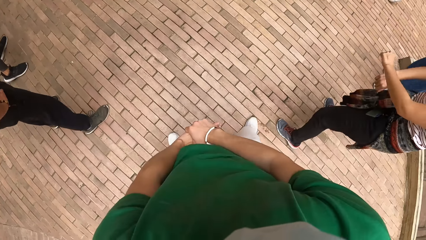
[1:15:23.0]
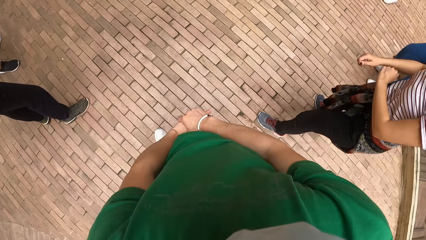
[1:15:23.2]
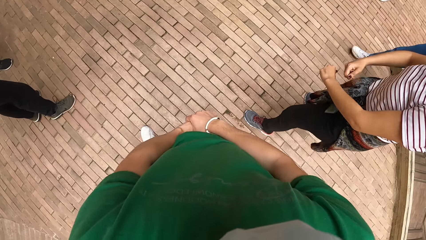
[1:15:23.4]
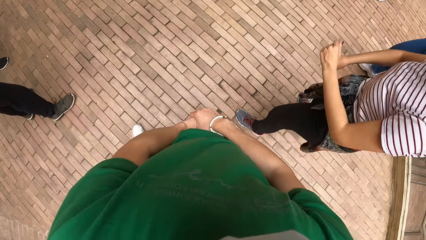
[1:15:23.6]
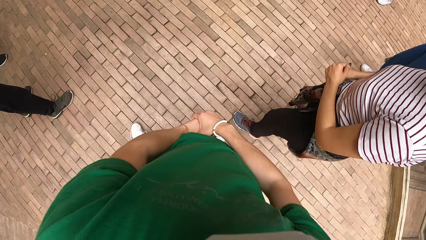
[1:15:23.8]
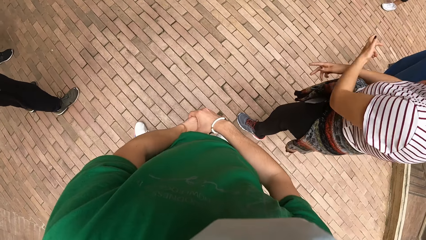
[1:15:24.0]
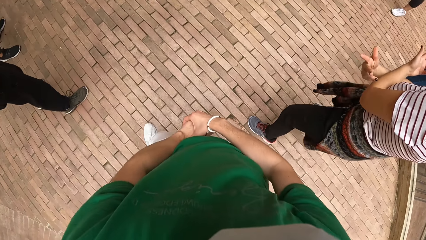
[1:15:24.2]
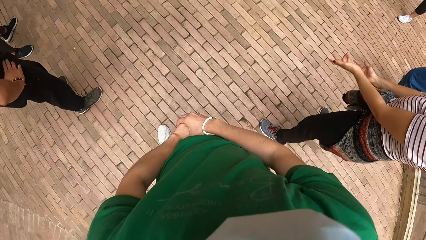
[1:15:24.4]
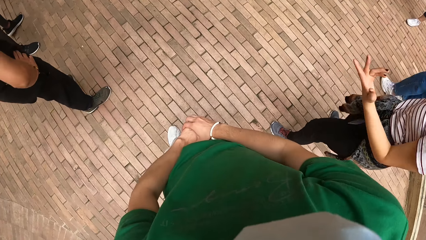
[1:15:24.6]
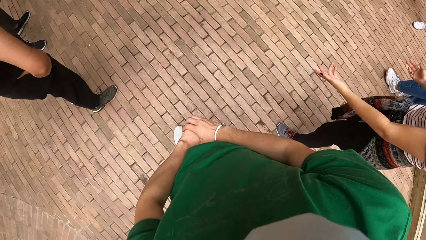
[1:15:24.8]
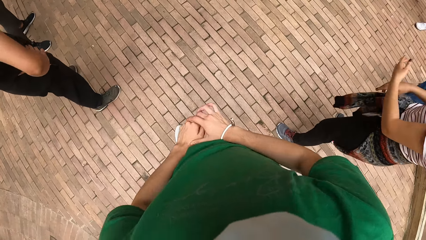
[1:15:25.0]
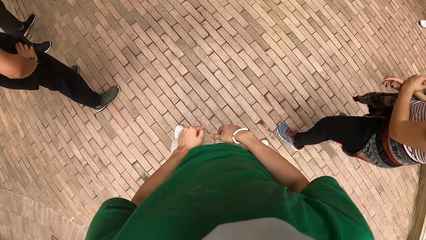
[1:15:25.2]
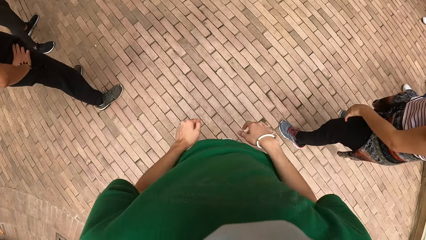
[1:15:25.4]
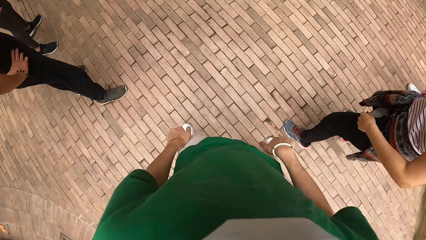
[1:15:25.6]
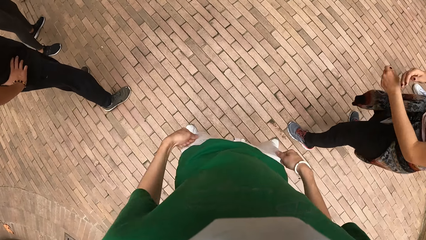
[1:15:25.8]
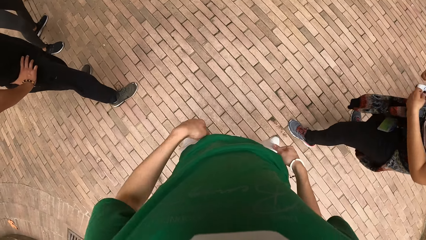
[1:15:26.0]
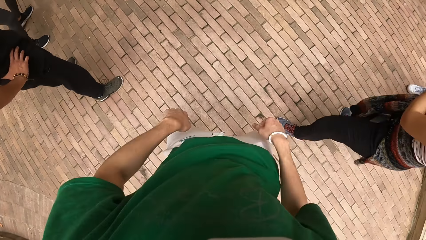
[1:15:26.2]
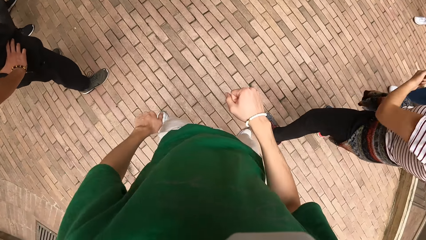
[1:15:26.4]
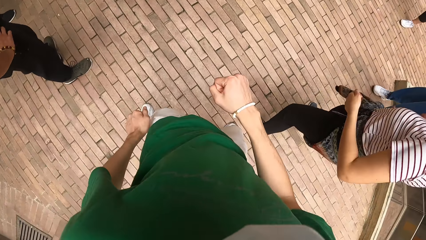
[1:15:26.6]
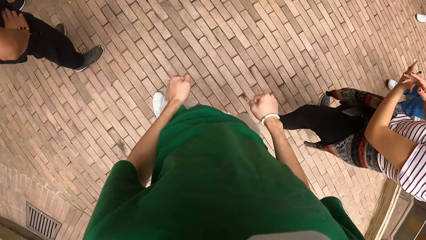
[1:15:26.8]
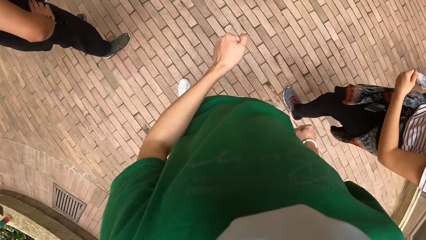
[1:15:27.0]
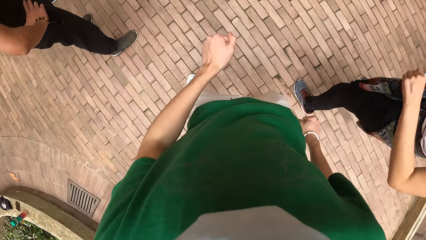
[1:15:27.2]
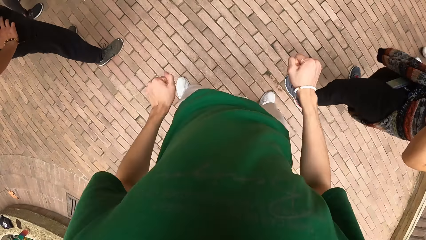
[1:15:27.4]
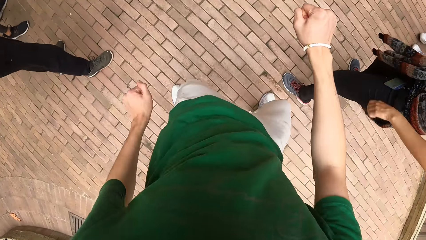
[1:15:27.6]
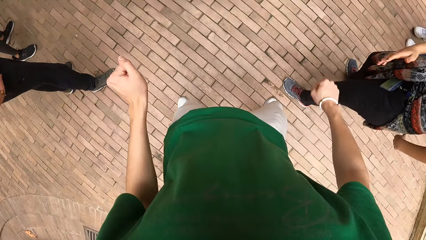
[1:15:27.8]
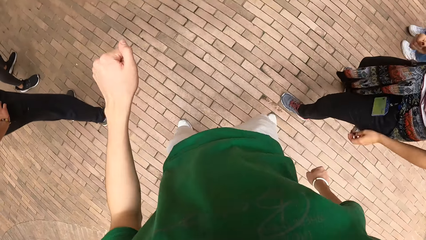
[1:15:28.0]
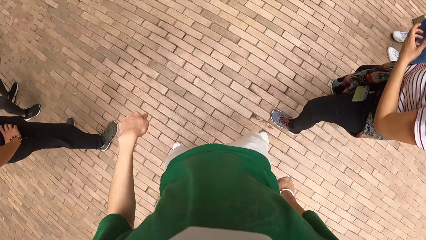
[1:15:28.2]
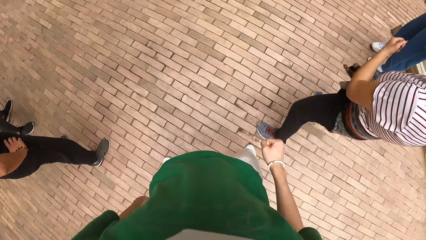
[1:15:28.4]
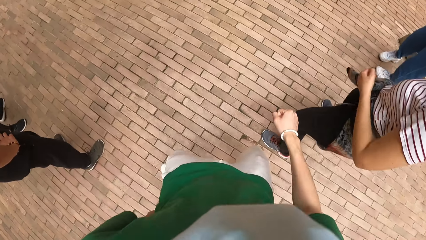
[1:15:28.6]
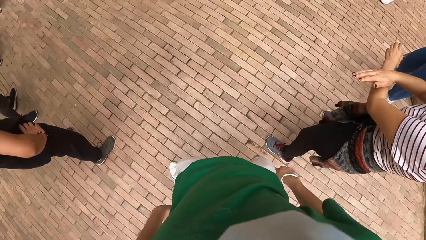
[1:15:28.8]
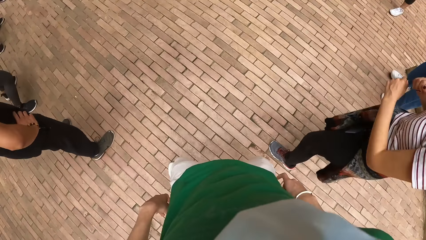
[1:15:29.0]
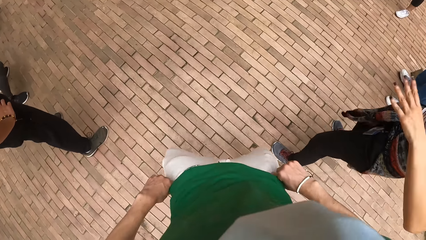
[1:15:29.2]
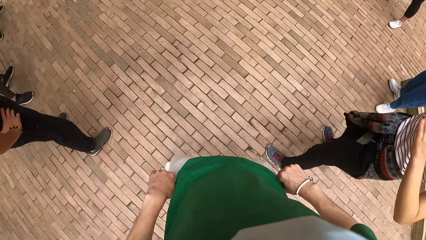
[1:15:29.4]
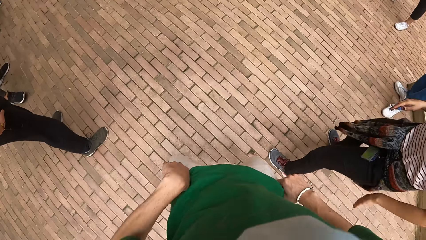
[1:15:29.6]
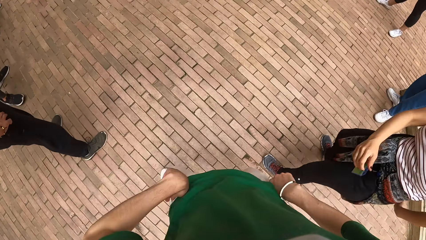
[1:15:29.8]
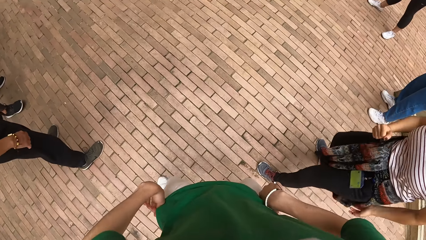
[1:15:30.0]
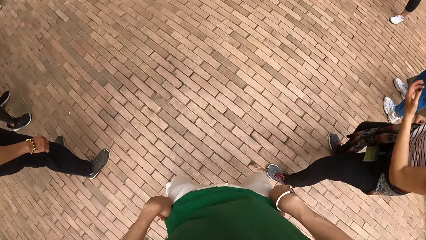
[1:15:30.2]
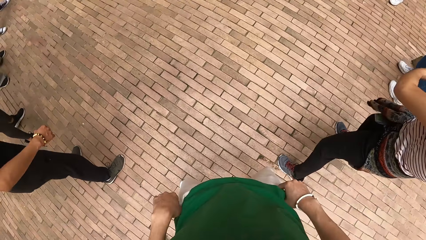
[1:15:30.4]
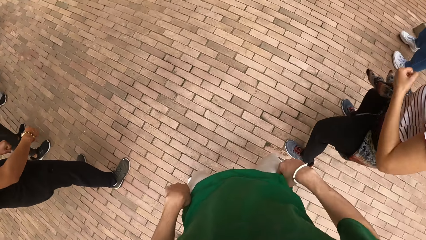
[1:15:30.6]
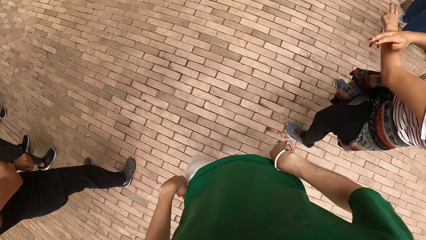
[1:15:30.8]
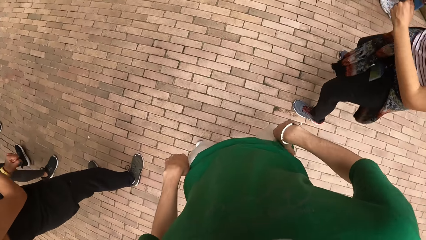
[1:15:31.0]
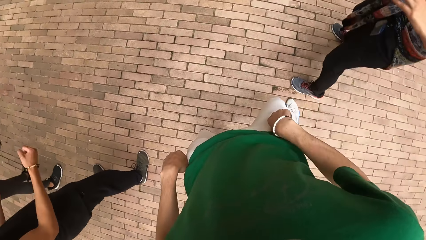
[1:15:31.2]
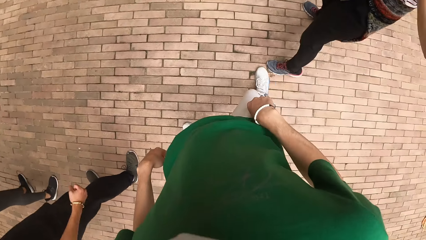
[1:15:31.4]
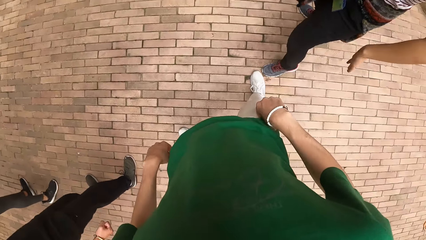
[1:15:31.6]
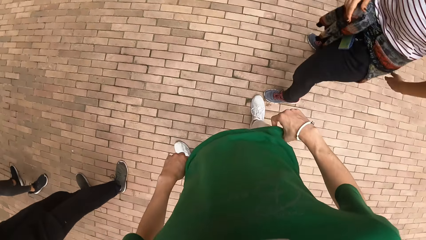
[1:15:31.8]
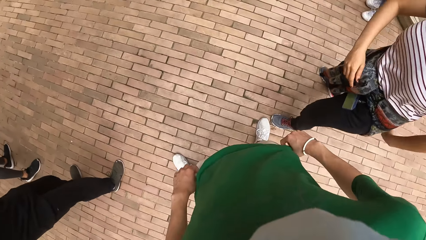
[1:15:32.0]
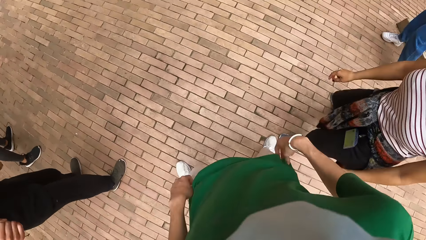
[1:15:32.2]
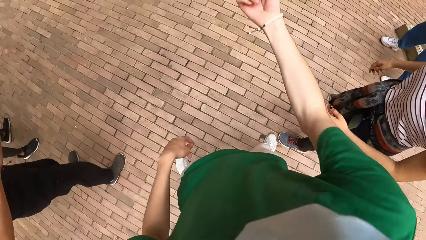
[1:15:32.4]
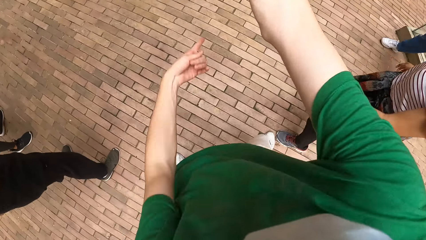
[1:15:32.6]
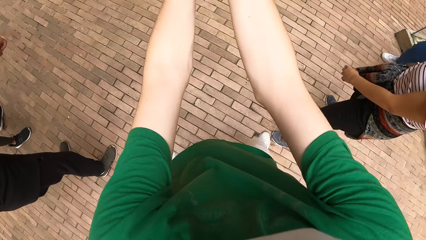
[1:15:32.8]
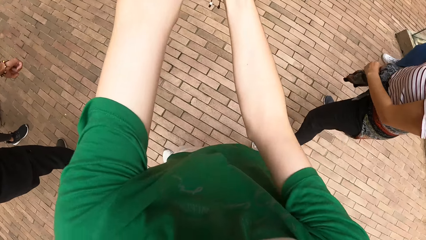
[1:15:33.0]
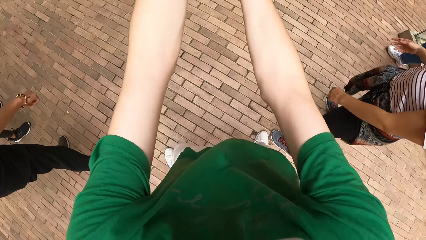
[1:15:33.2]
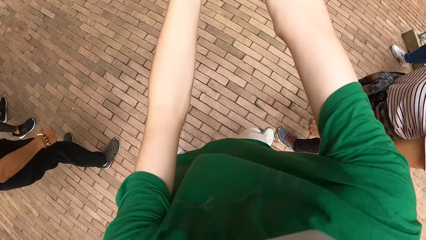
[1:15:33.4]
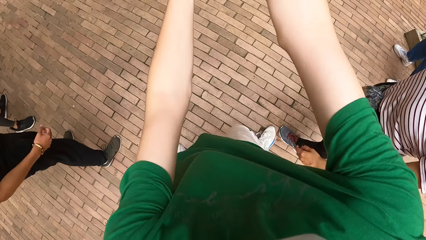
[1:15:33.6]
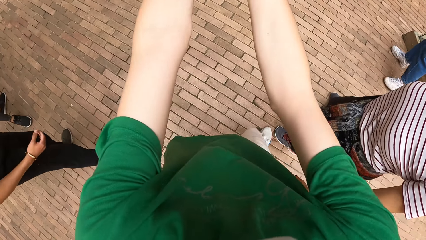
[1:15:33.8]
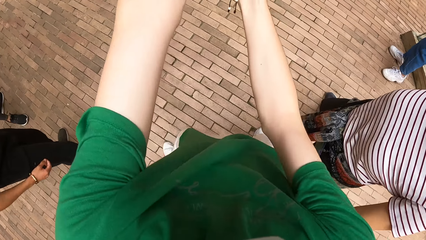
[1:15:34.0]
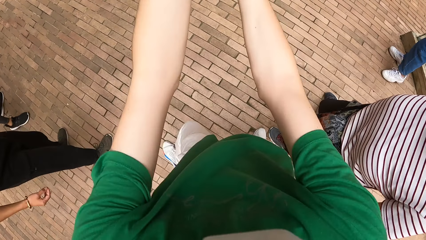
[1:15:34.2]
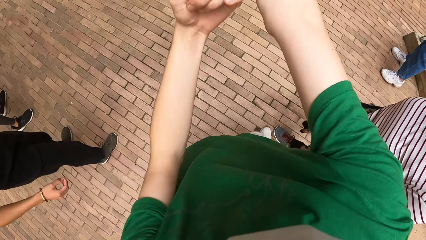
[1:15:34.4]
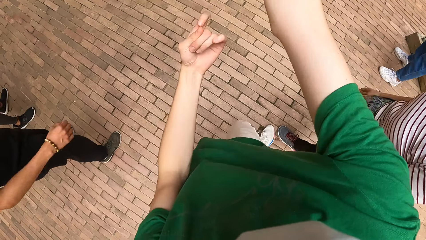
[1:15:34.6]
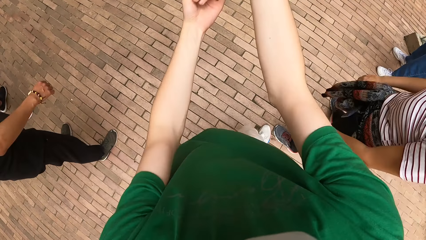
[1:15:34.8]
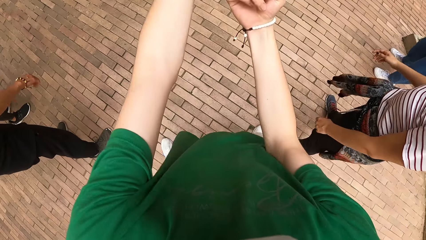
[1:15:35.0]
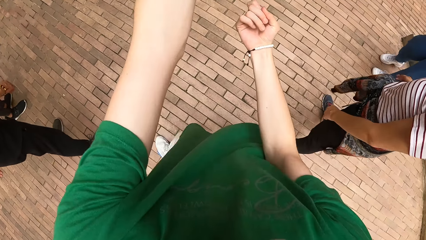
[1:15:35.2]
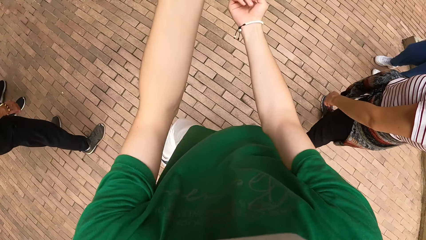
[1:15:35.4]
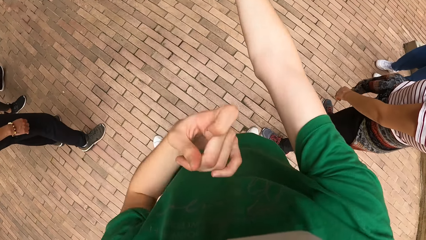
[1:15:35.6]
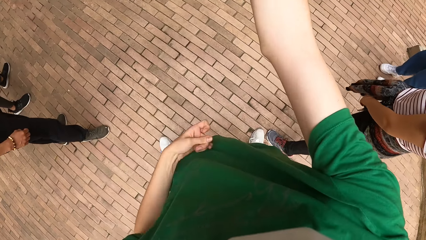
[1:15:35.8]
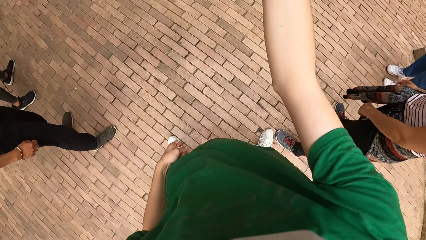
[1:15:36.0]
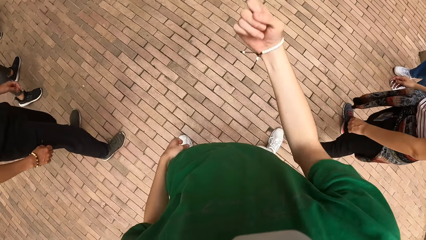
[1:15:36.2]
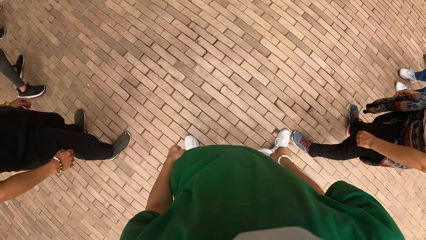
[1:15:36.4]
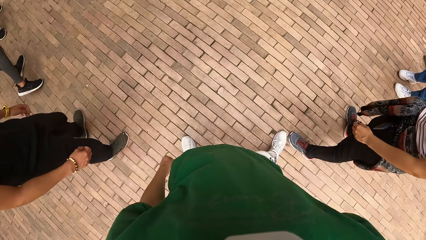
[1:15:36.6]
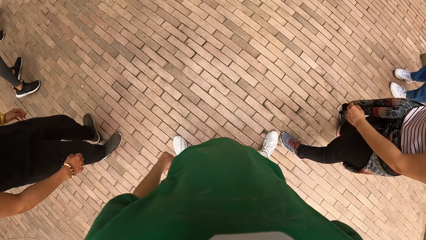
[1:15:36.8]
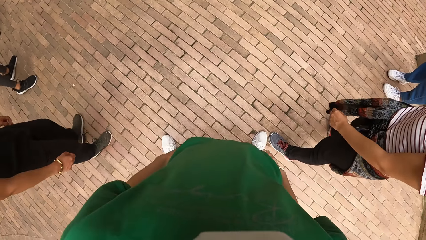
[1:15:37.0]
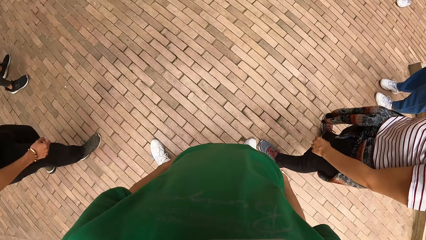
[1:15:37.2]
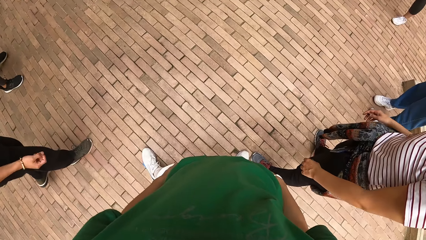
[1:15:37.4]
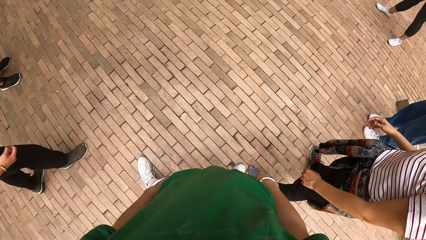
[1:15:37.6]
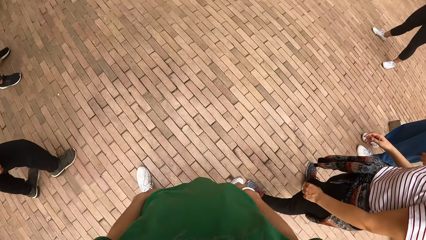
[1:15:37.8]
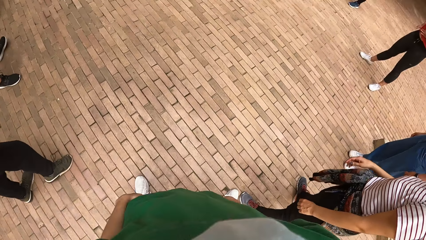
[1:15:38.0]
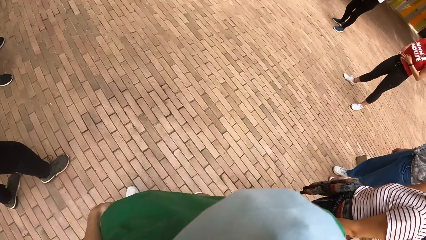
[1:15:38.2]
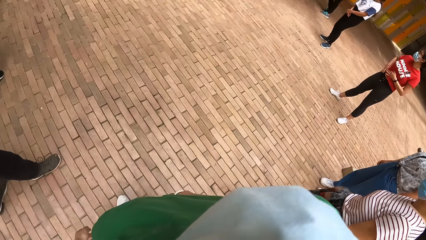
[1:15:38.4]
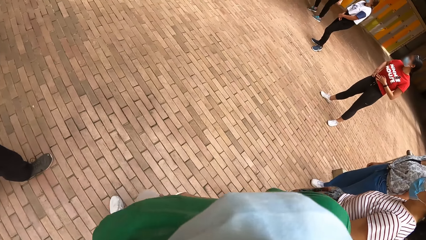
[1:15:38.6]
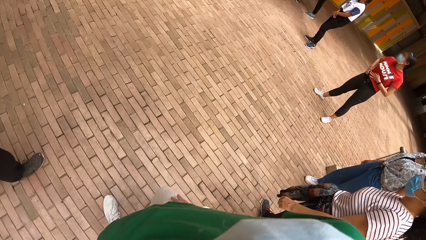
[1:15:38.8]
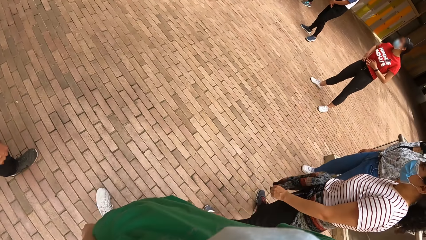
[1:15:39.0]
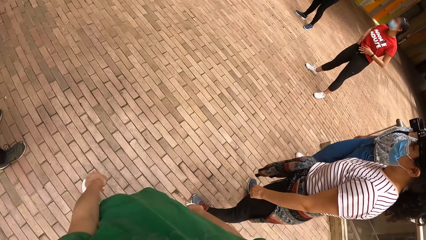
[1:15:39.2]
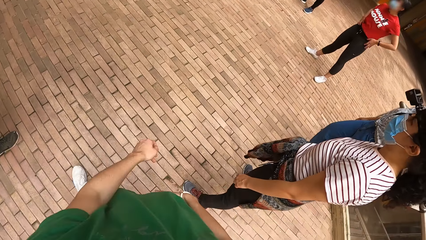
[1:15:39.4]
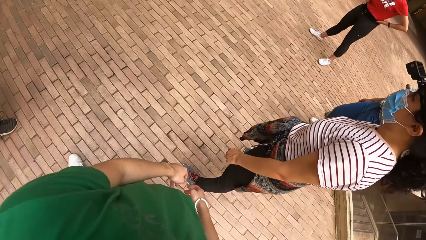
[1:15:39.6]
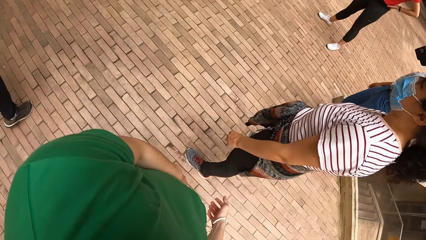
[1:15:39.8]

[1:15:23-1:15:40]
A woman looks around. The camera wearer looks around. They make dance moves. The woman looks around and puts her legs apart. The camera wearer looks around. The woman looks around.
